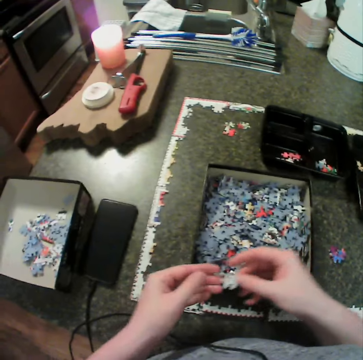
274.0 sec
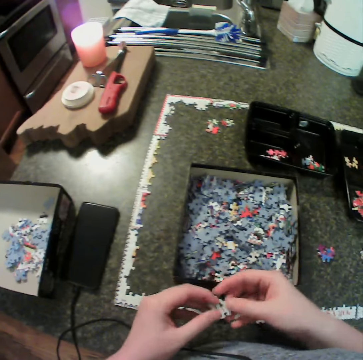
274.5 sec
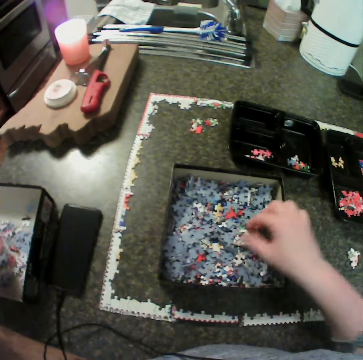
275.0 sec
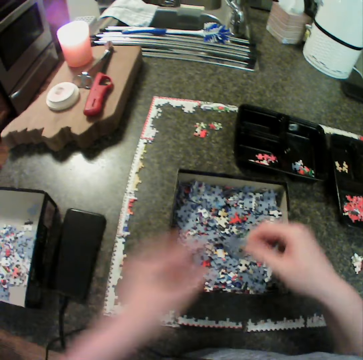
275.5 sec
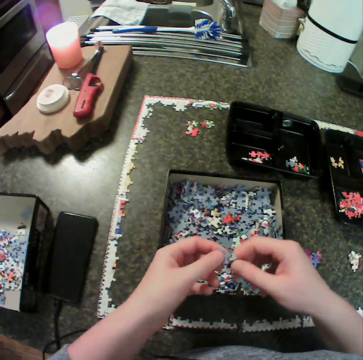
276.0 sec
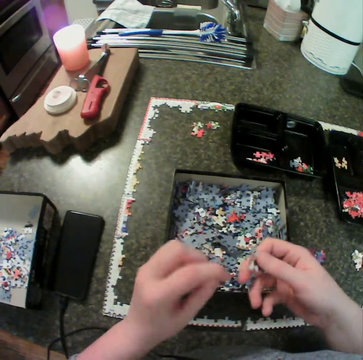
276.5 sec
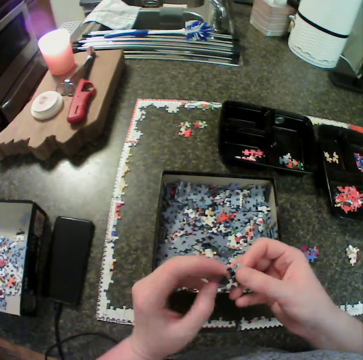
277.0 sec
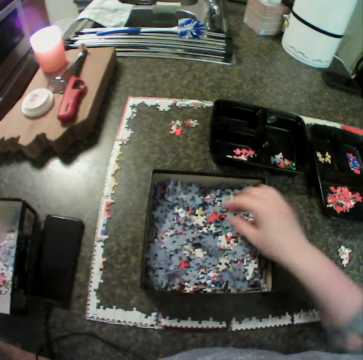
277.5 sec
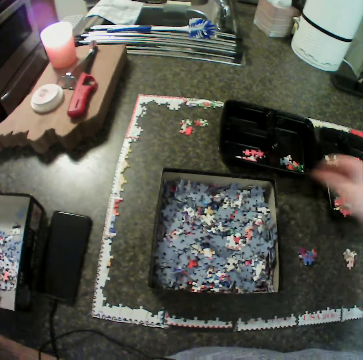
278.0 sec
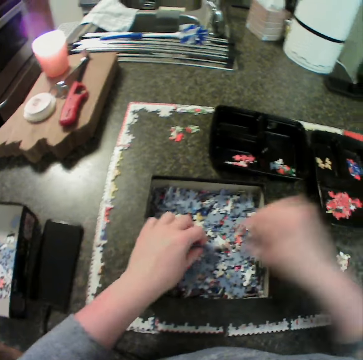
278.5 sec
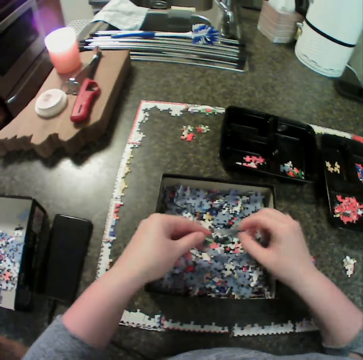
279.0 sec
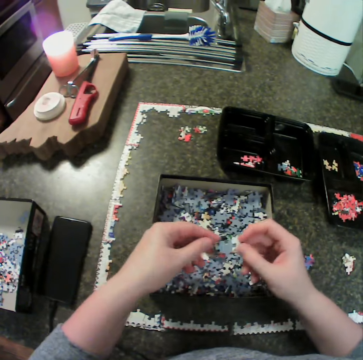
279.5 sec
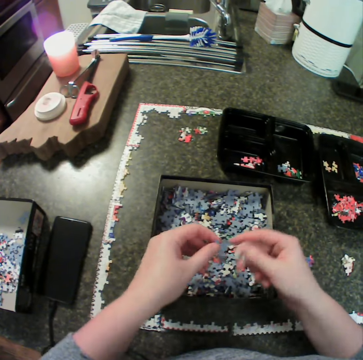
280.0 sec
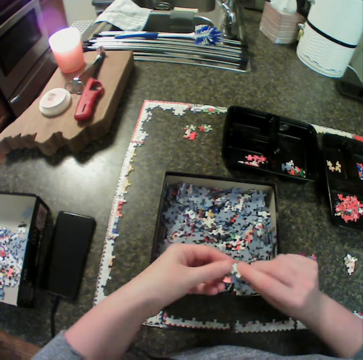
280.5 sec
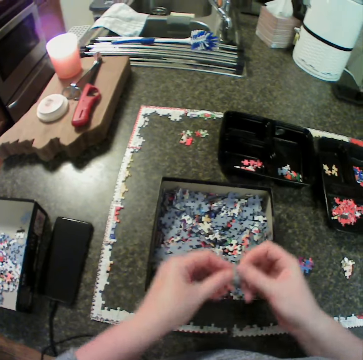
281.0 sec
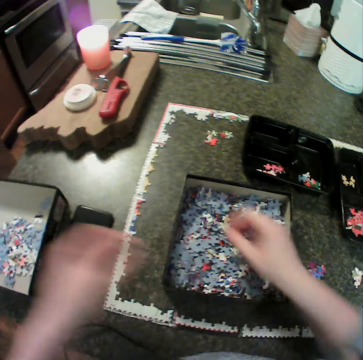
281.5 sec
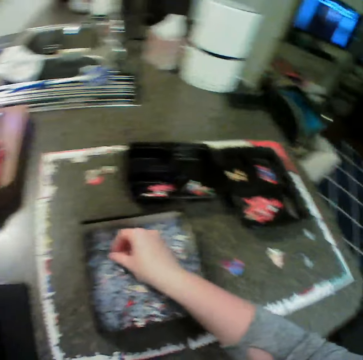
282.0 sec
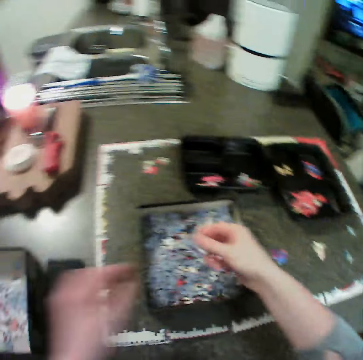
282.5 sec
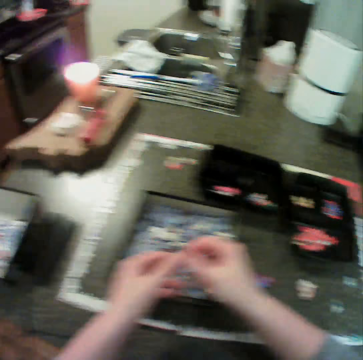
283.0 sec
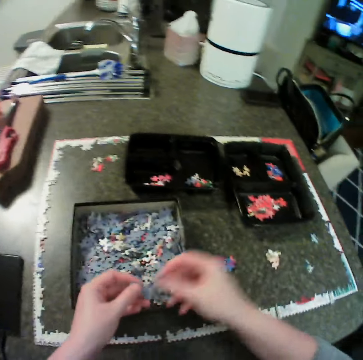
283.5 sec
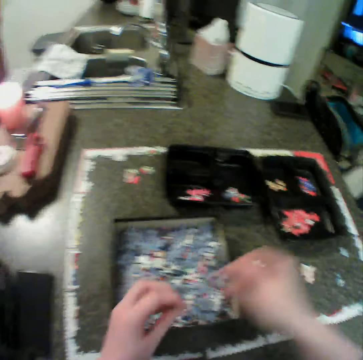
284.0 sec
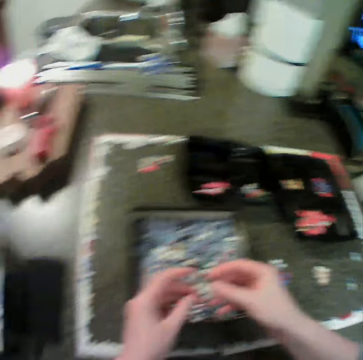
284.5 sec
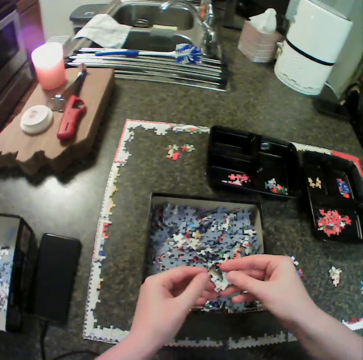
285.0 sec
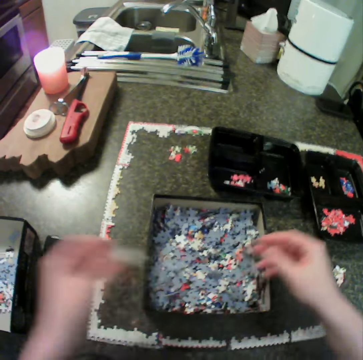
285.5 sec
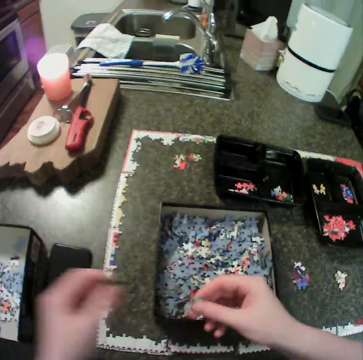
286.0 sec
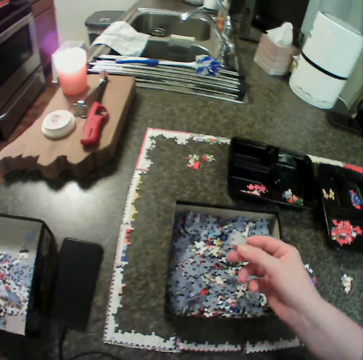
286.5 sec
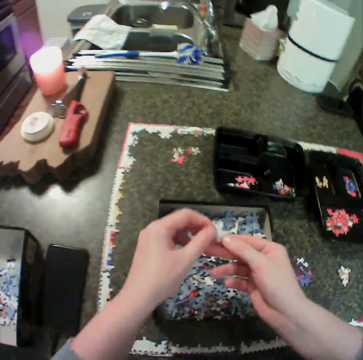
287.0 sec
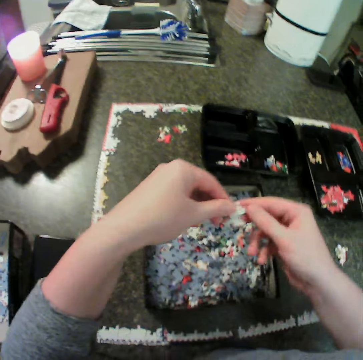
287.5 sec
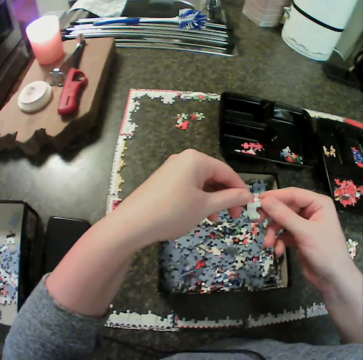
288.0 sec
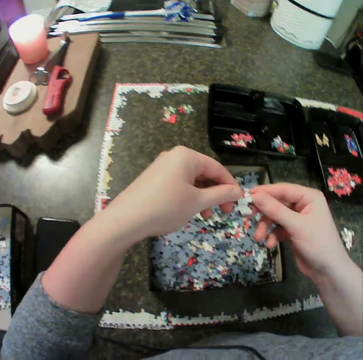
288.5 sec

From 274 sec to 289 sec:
The camera wearer moves jigsaw pieces from the second box to the first box. They pick a puzzle. They move jigsaw pieces from the second box to the second bowl. They pick the puzzle. They move jigsaw pieces from the second box to the first box. They move jigsaw pieces from the second box to the table. They hold a jigsaw puzzle piece. They move jigsaw pieces from the first box to the second box. They hold the jigsaw puzzle piece.

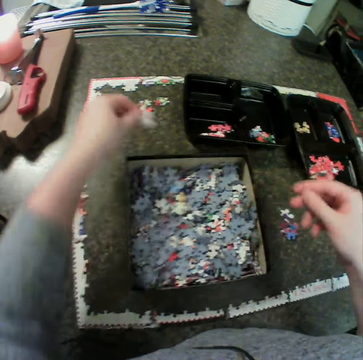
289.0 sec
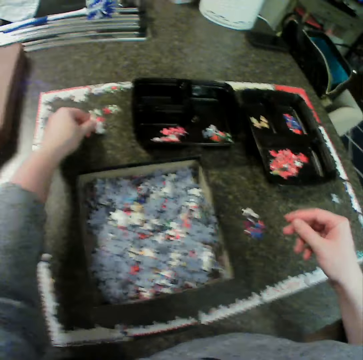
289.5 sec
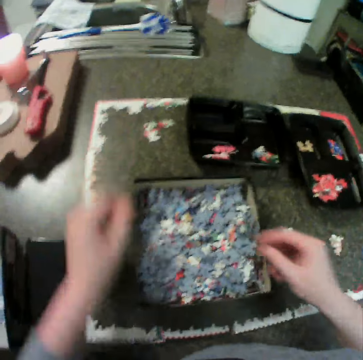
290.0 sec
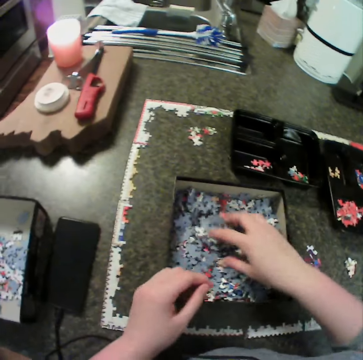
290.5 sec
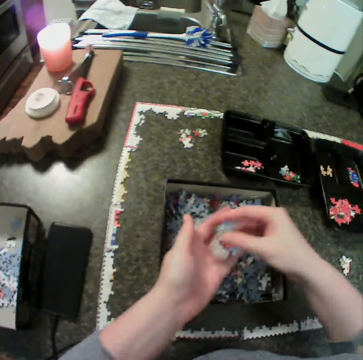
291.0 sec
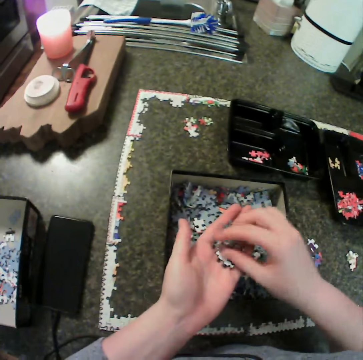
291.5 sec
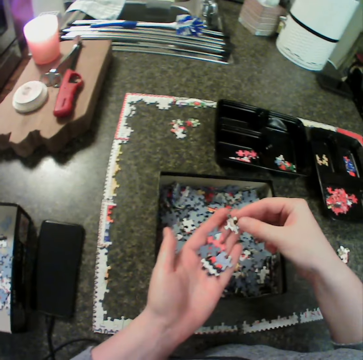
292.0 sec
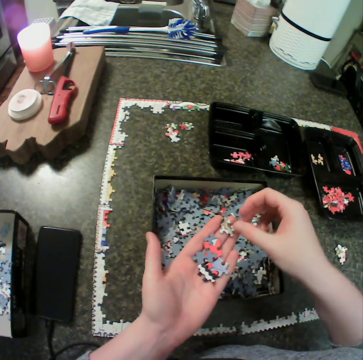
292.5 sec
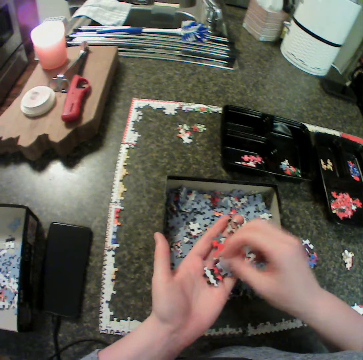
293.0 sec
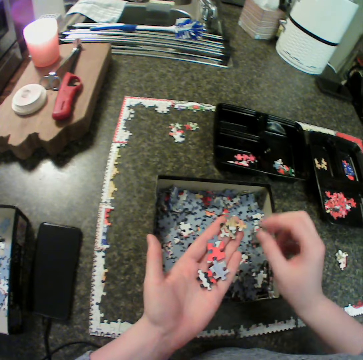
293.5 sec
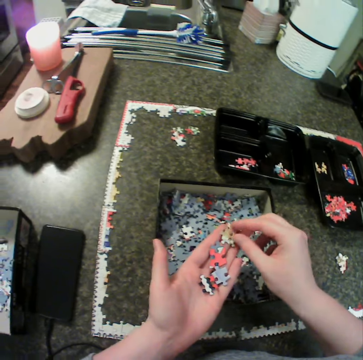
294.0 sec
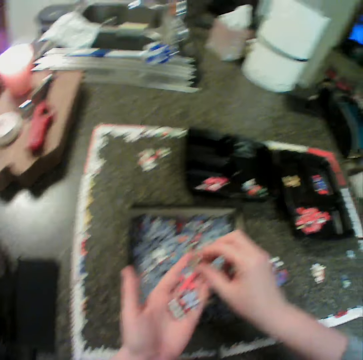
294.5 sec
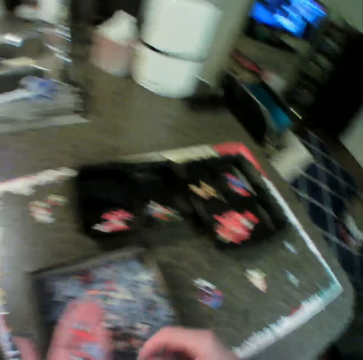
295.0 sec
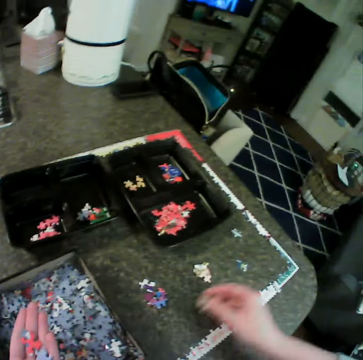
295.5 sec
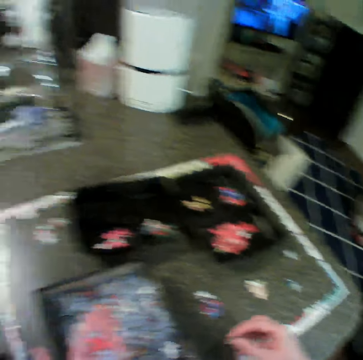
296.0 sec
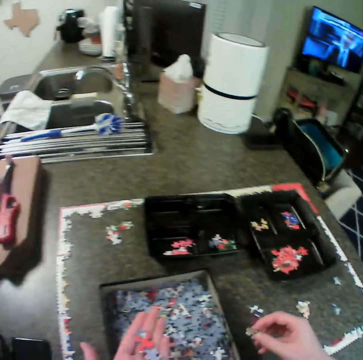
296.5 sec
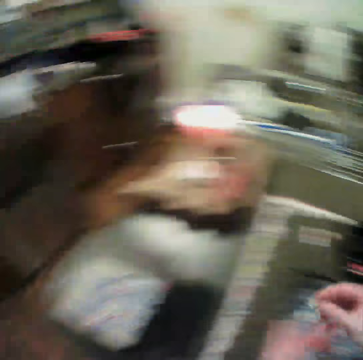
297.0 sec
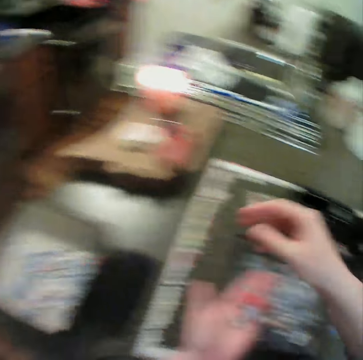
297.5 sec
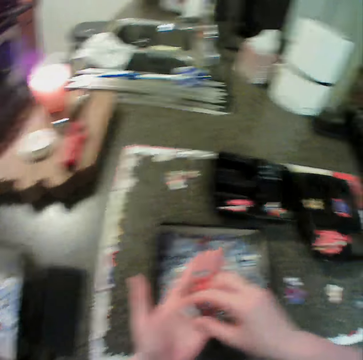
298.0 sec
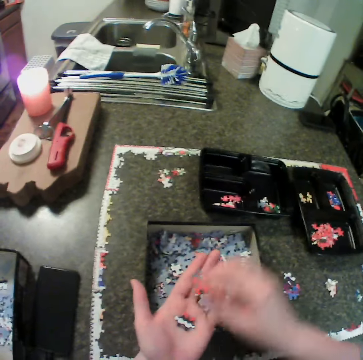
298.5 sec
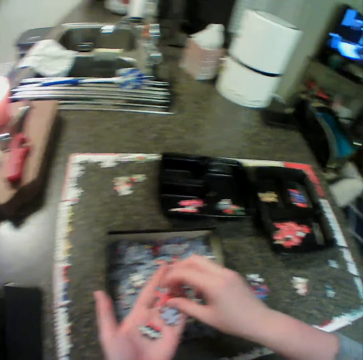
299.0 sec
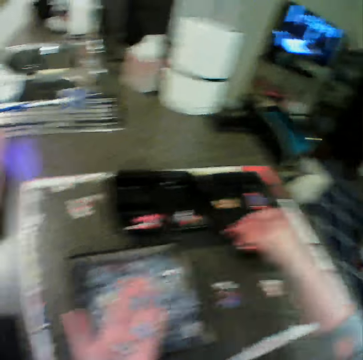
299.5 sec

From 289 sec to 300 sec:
The camera wearer moves jigsaw pieces from the first box to the table. She picks jigsaw pieces from the first box. She drops the pieces in her left hand. She moves the jigsaw pieces on her left hand. She drops a jigsaw piece in the second box.

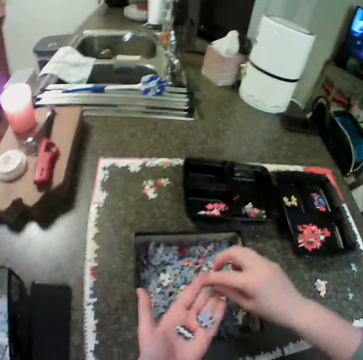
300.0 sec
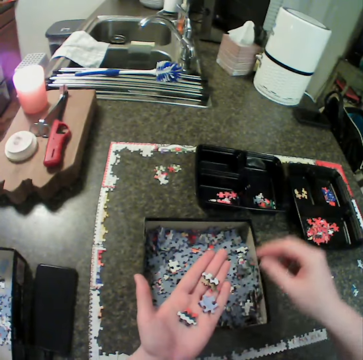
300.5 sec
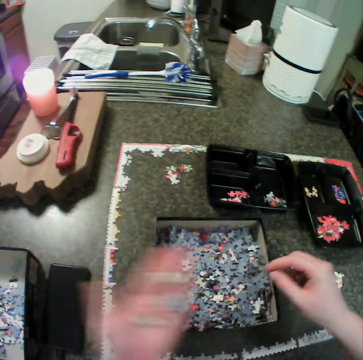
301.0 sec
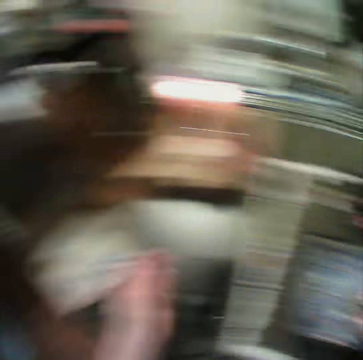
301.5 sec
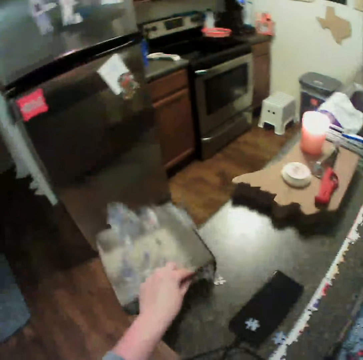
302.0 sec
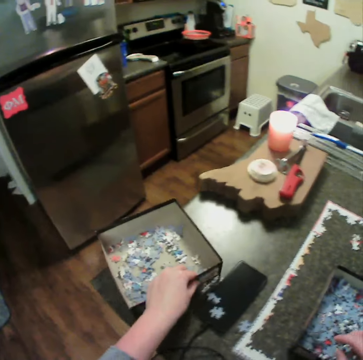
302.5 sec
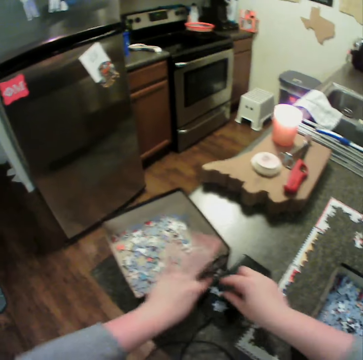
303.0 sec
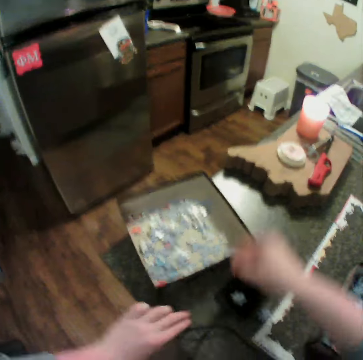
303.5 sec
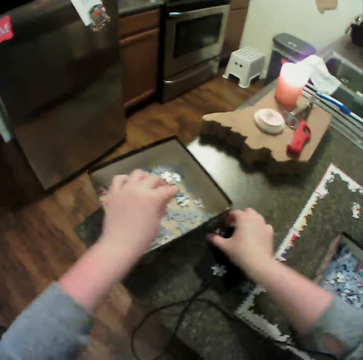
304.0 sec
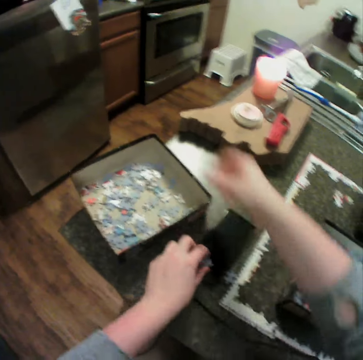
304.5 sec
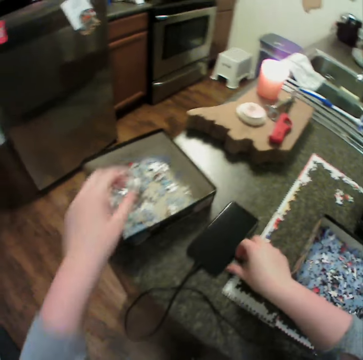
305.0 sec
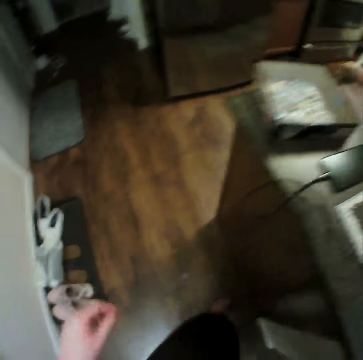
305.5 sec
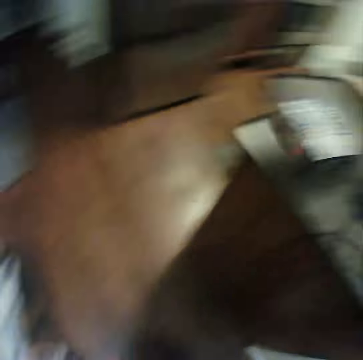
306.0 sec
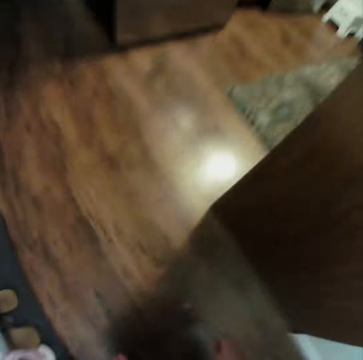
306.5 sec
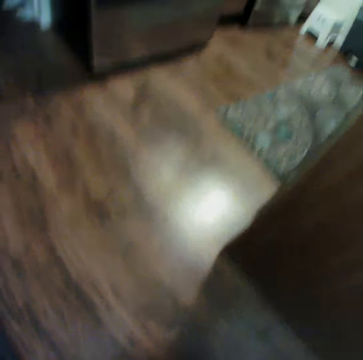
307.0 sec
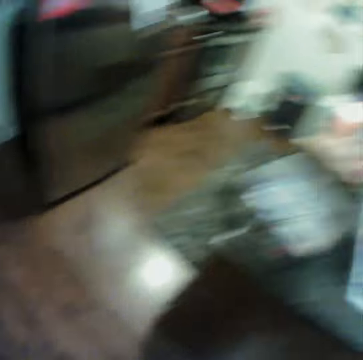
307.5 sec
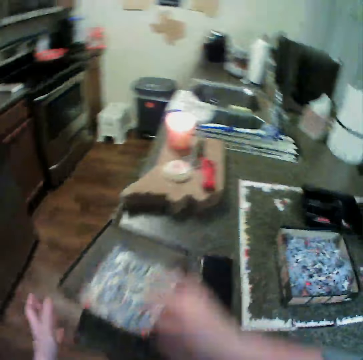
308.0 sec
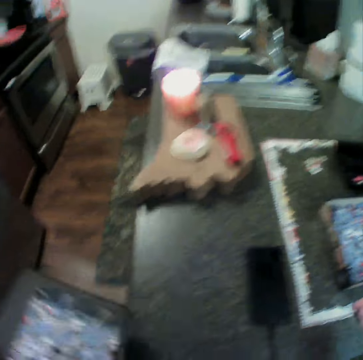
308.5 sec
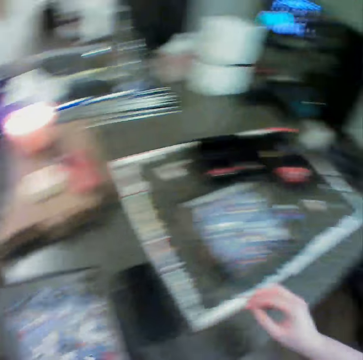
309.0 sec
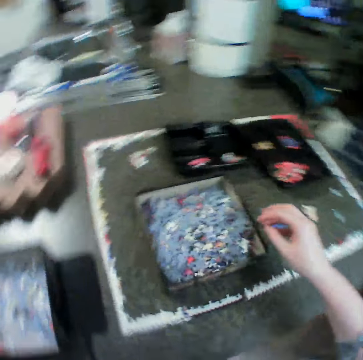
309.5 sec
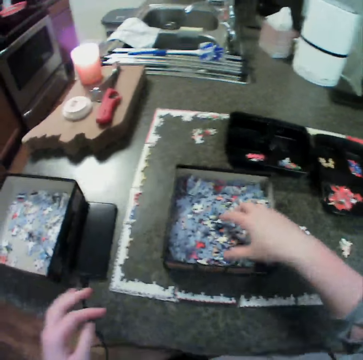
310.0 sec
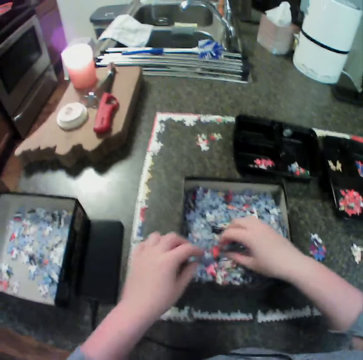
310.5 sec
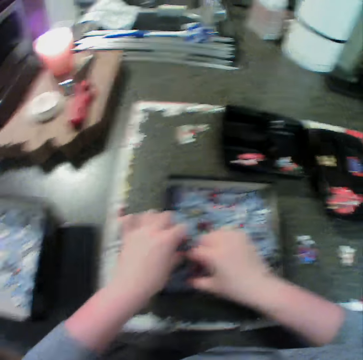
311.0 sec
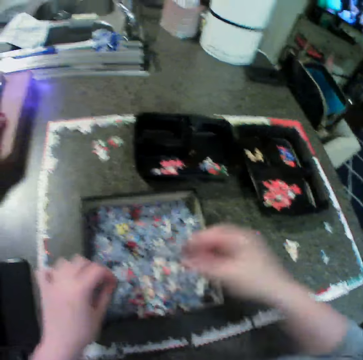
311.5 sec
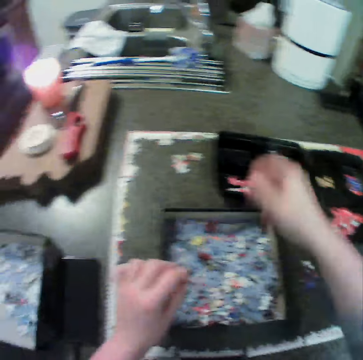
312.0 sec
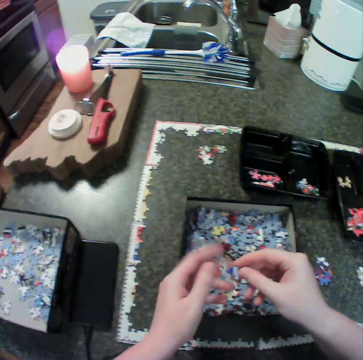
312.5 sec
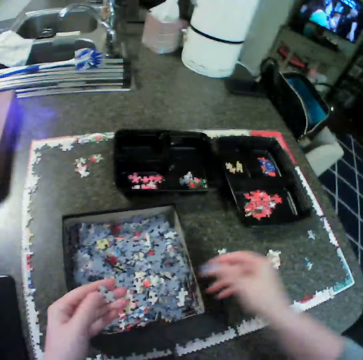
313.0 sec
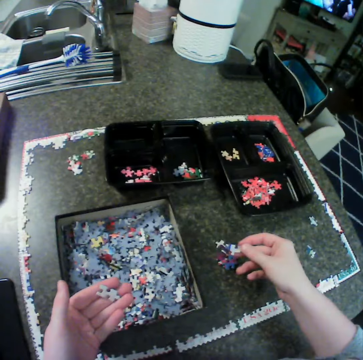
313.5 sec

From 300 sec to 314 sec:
The camera wearer moves jigsaw pieces from her left hand to the bowl on the table. She drops the pieces in the second box. She holds the first box, a metal box, with her left hand. She moves jigsaw pieces from the table to the second box. She picks a puzzle piece from the floor. She moves jigsaw pieces from the floor to the second box. She moves the second box on the table with her left hand. She holds the metal box. She puts the metal box down. She picks the puzzle piece in the box. She moves jigsaw pieces from the first box to a second bowl on the table.
